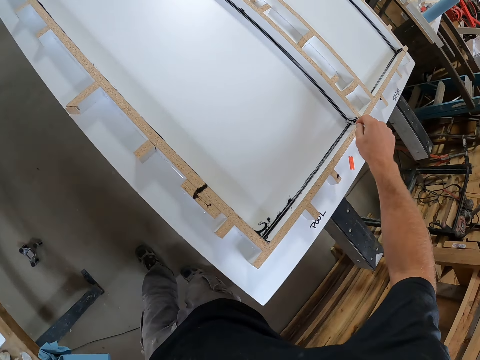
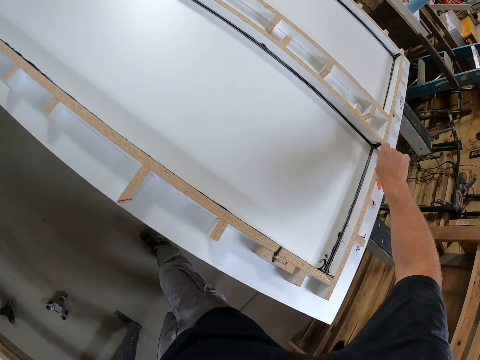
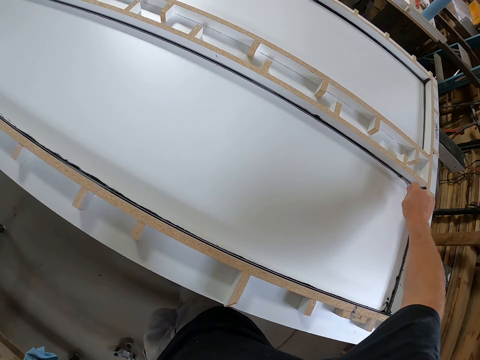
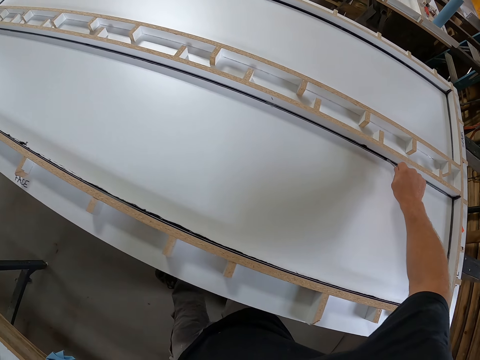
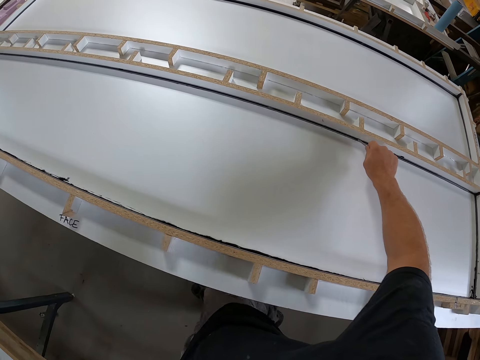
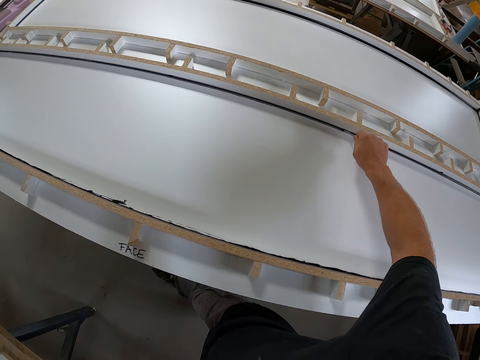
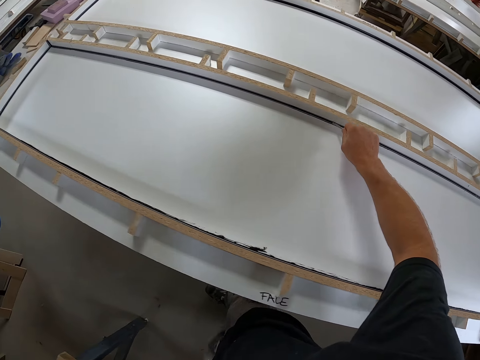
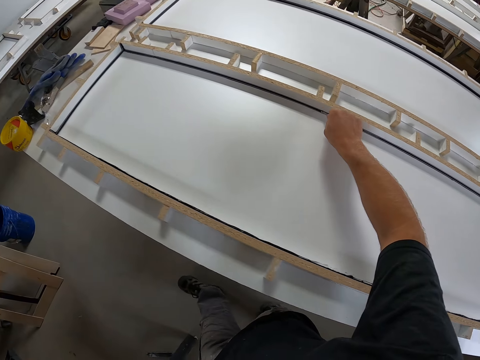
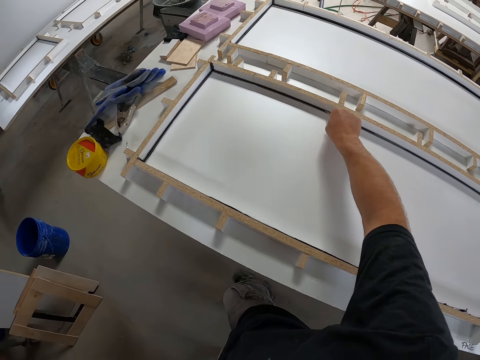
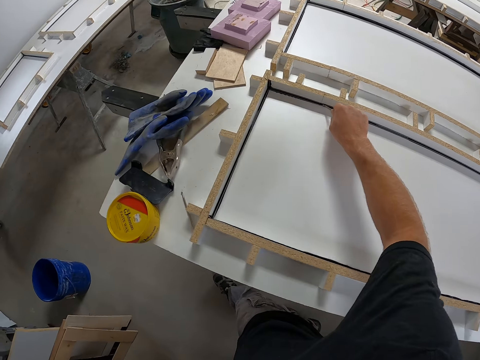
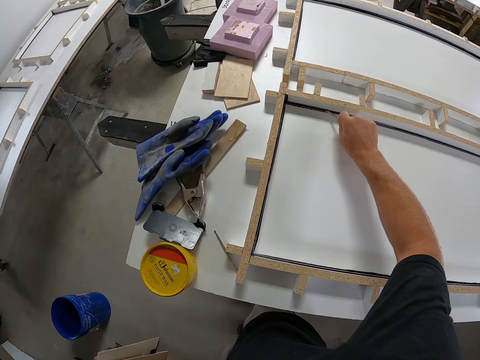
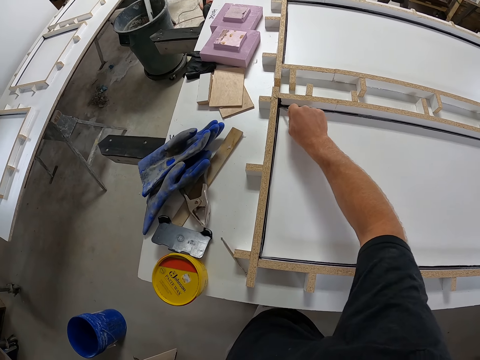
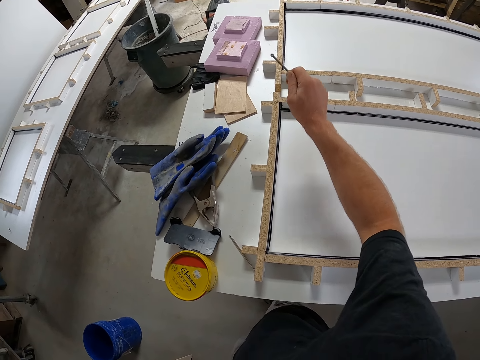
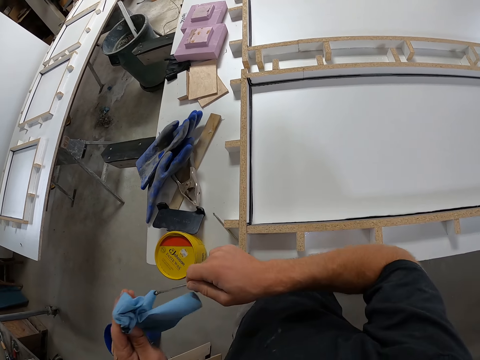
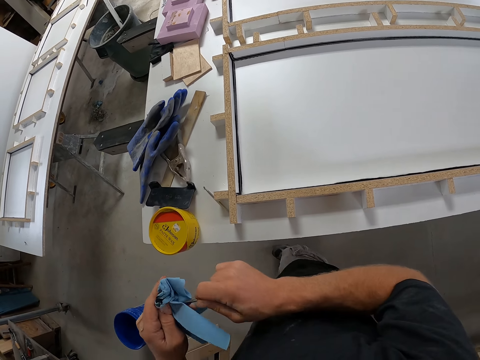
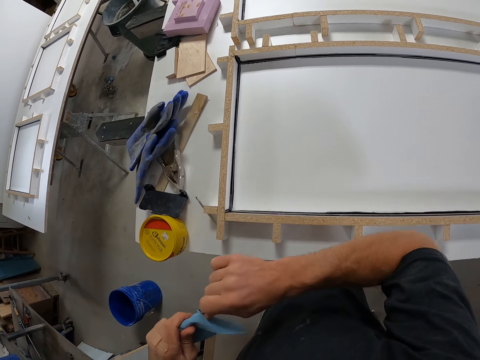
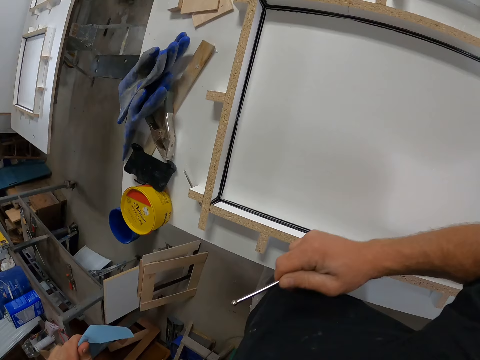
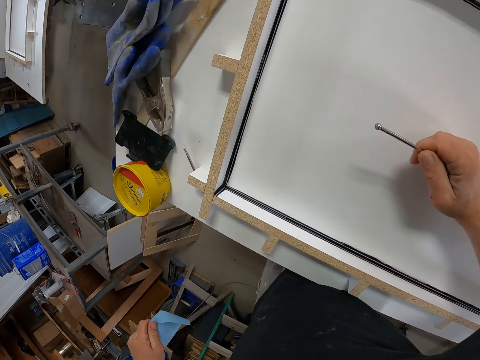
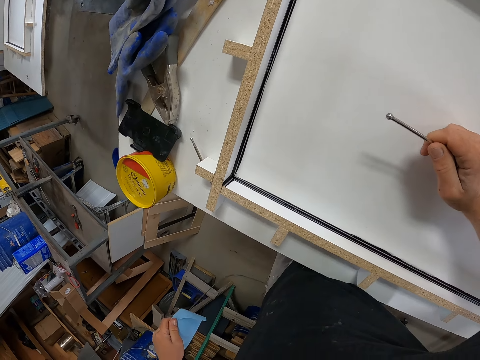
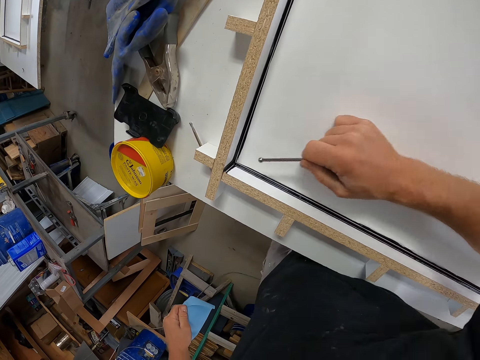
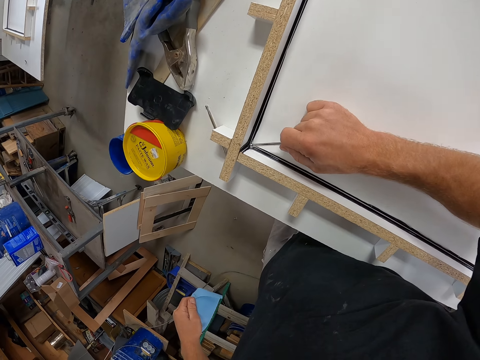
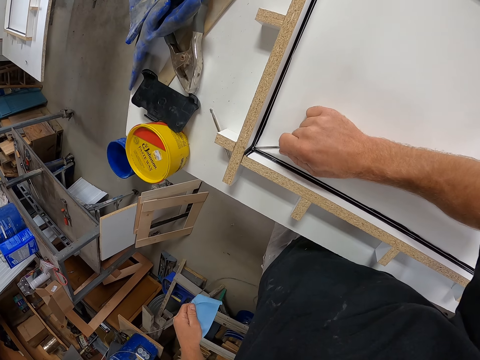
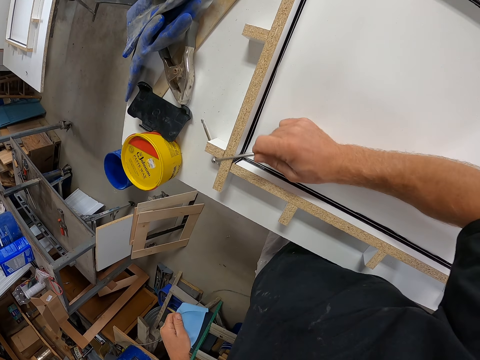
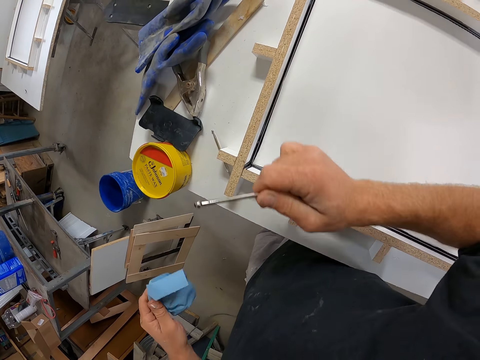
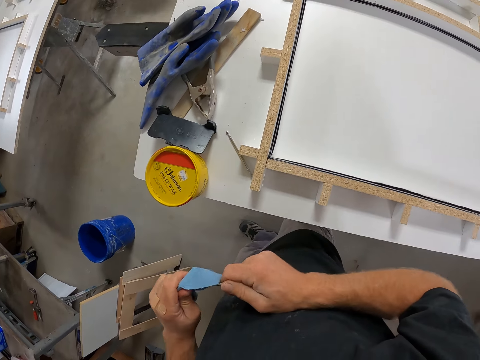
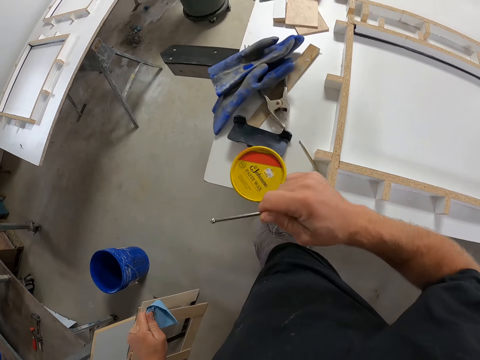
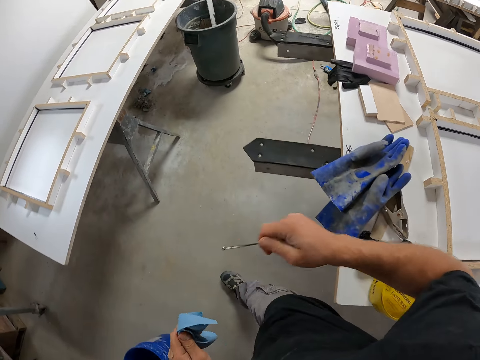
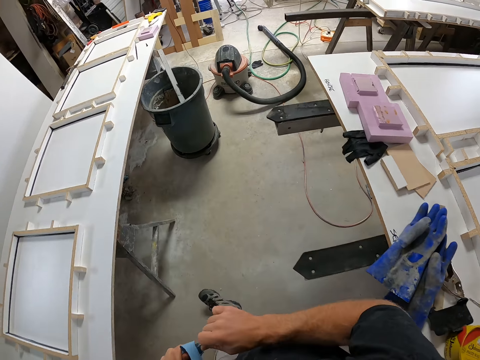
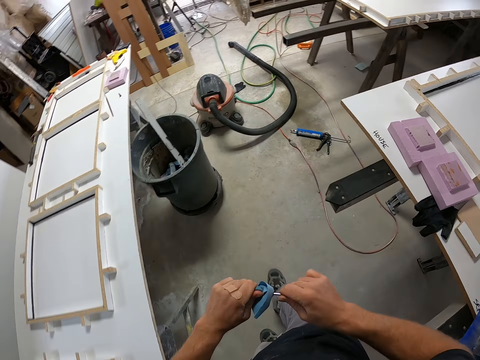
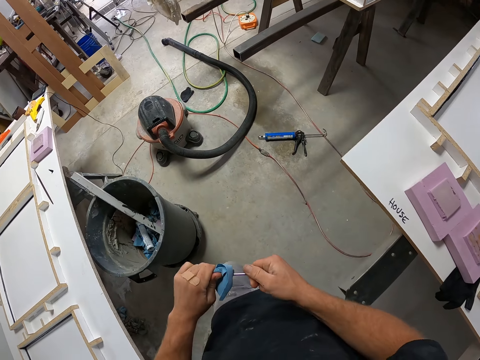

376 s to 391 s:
The camera wearer packs some excess sealant in the edge of the table with a small iron. They remove the glue on the table with the metal. They wipe the glue on the metal with a paper towel. They stand on the floor. They pack some excess sealant in the edge of the table with the small iron. They remove the glue on the table with the metal. They wipe the glue on the metal with the paper towel. They walk on the floor.

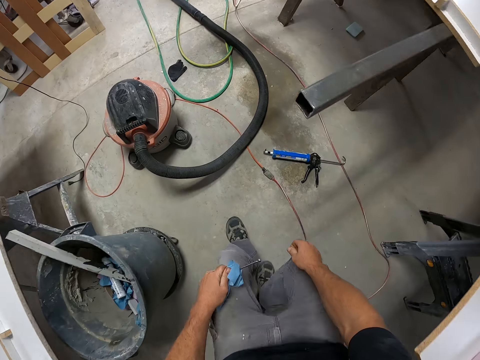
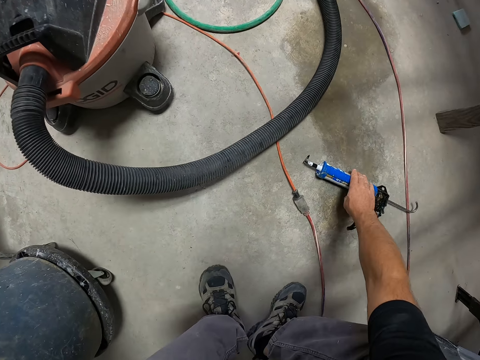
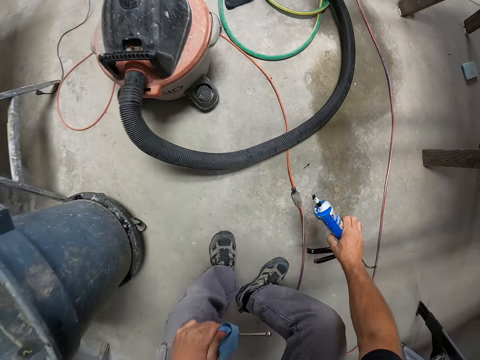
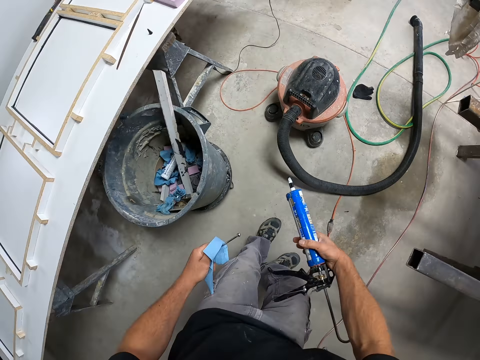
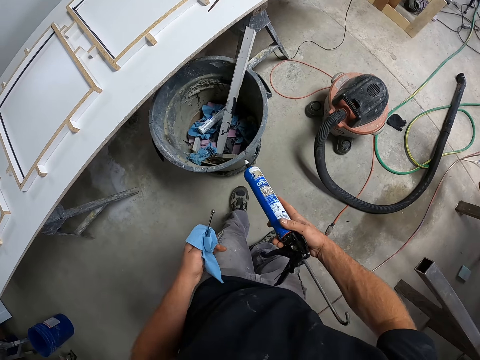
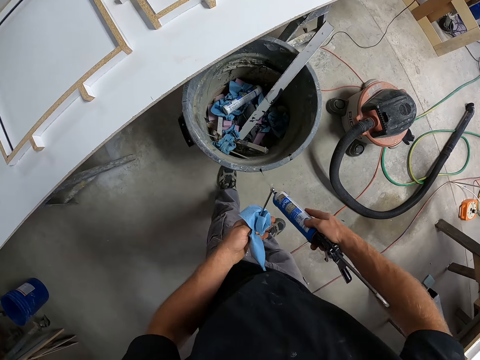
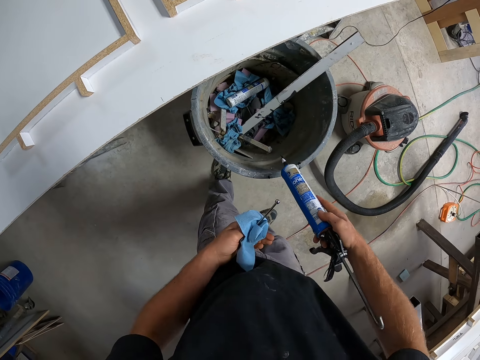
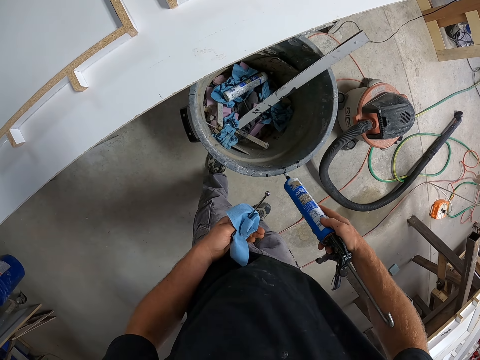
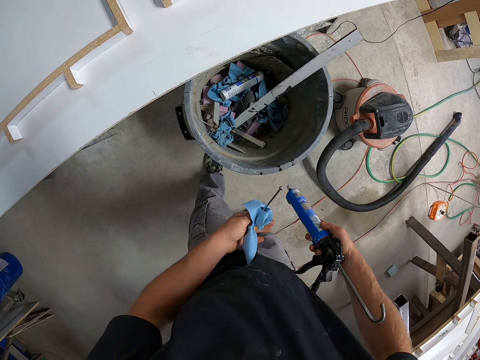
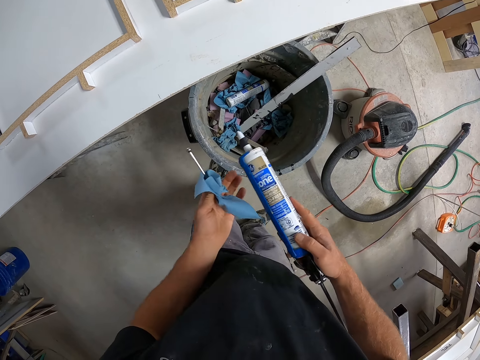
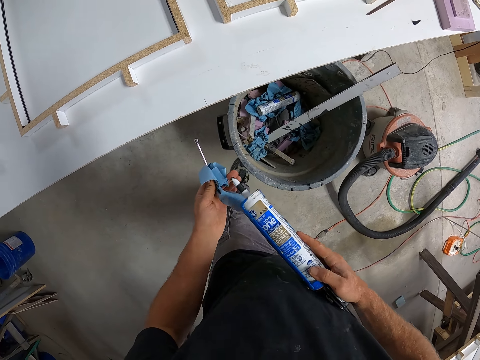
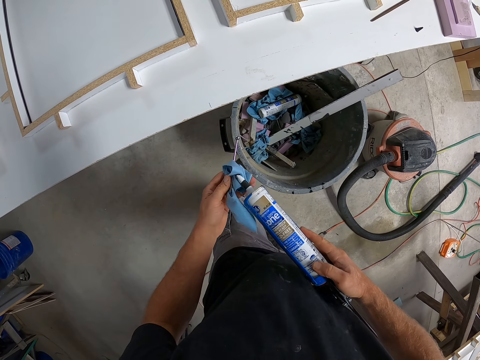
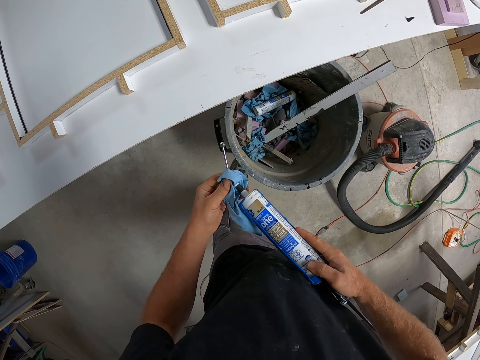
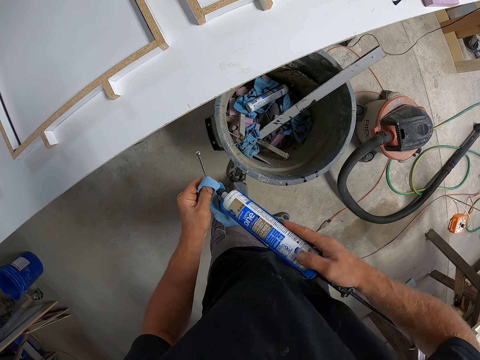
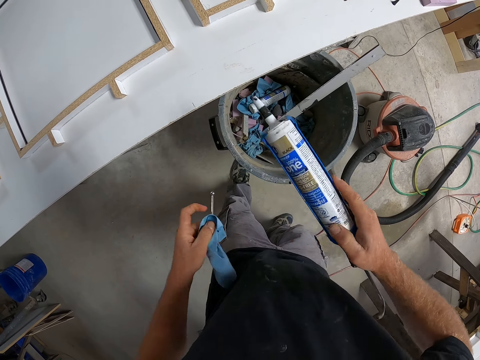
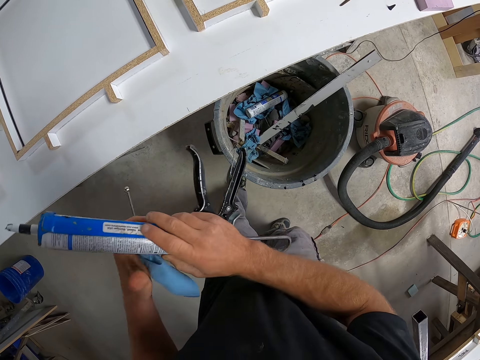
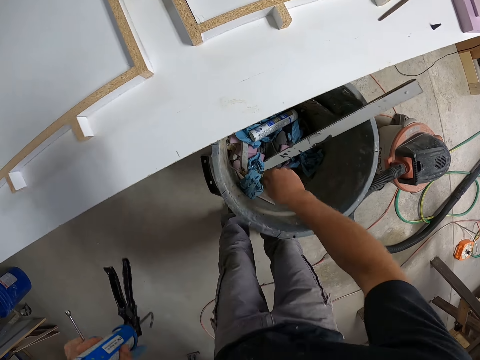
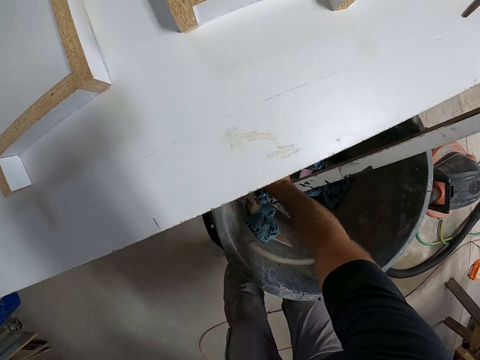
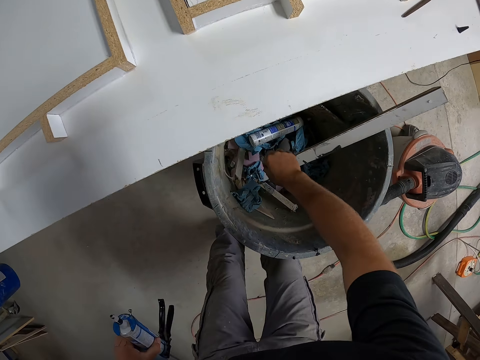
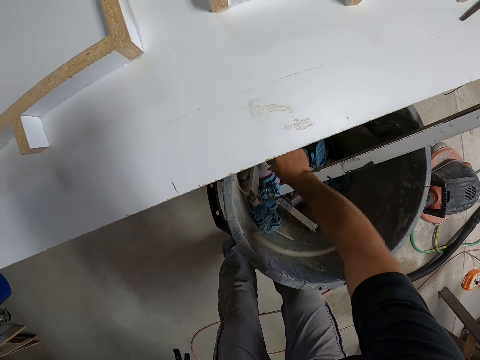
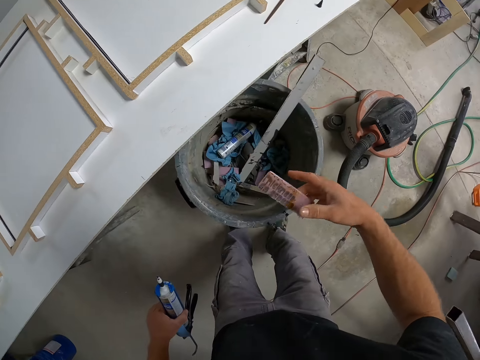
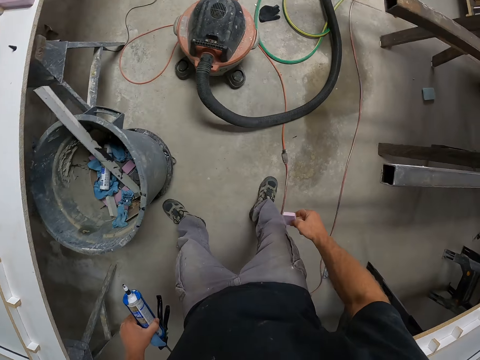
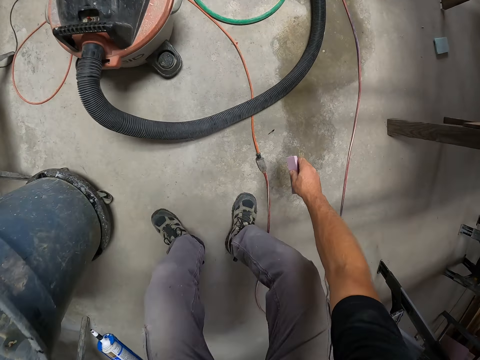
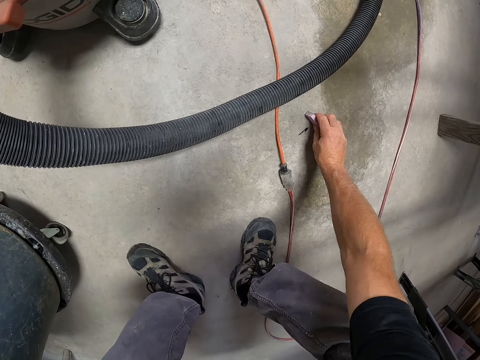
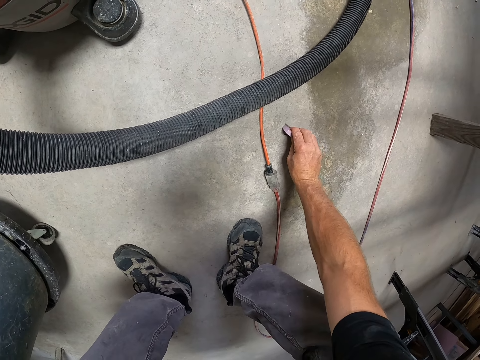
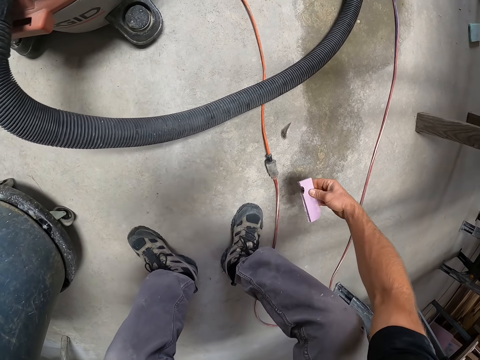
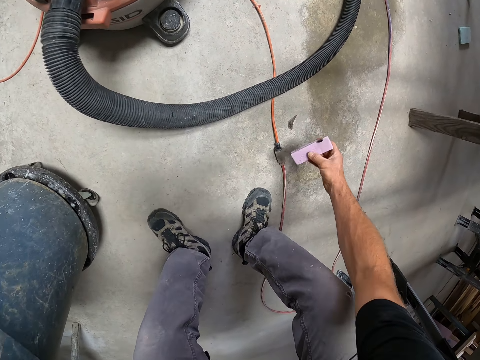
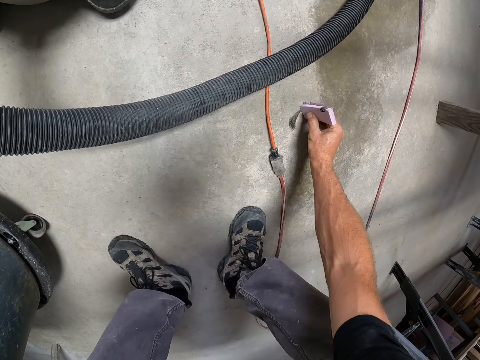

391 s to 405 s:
The camera wearer picks up a sealant gun from the floor. They clean the tip of the sealant gun on the tip of the waste bin. They clean the tip of the sealant gun on the paper towel. They pick up a piece of wood or foam from the waste bin. They clean the glue on the floor with the piece of wood or foam.
